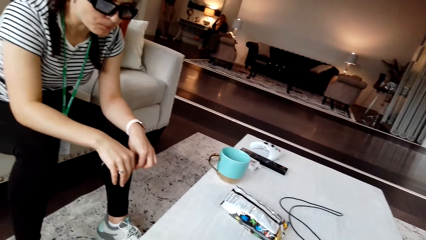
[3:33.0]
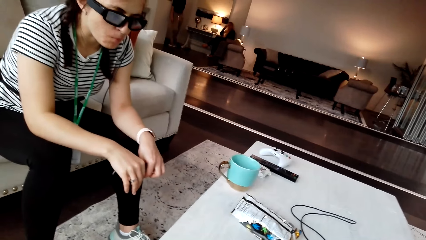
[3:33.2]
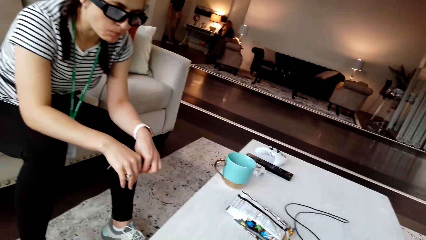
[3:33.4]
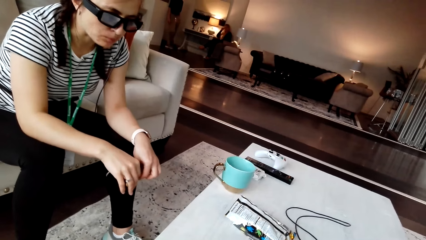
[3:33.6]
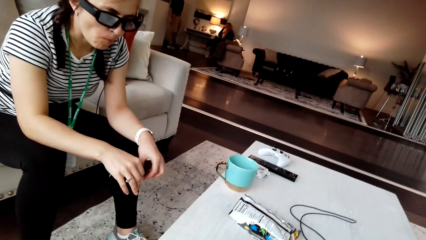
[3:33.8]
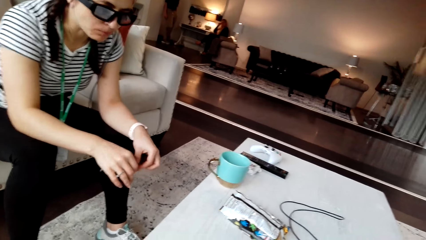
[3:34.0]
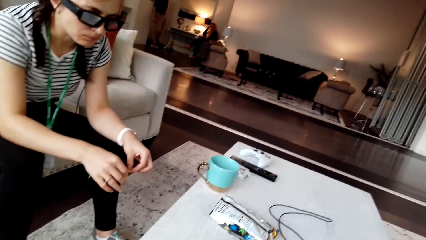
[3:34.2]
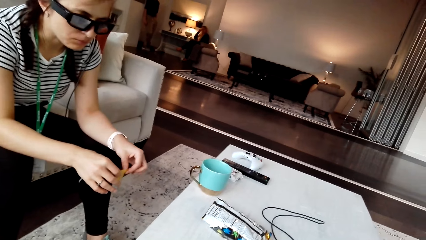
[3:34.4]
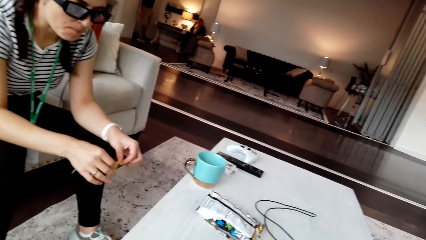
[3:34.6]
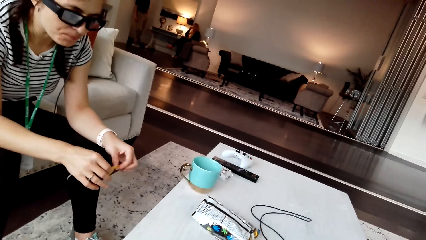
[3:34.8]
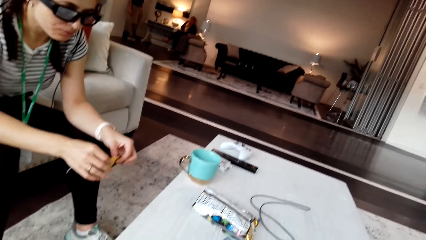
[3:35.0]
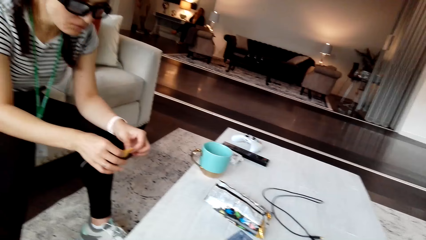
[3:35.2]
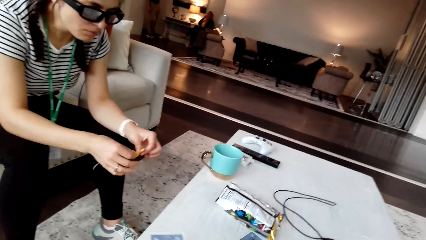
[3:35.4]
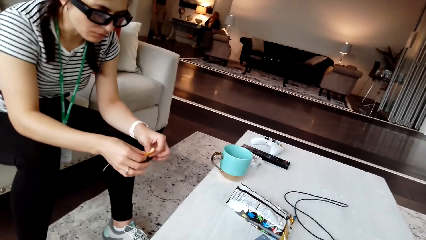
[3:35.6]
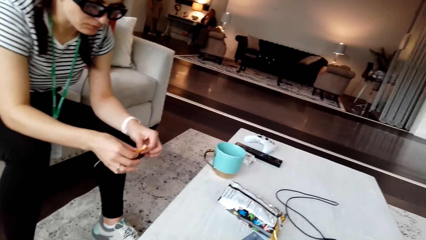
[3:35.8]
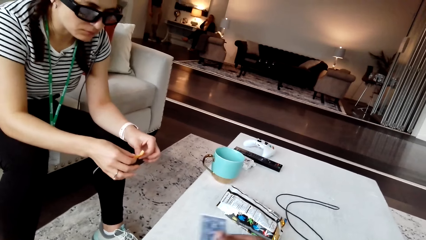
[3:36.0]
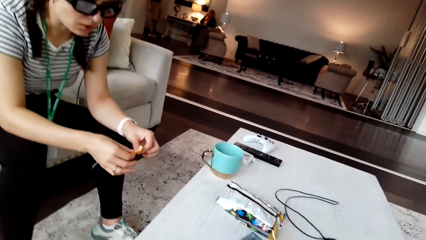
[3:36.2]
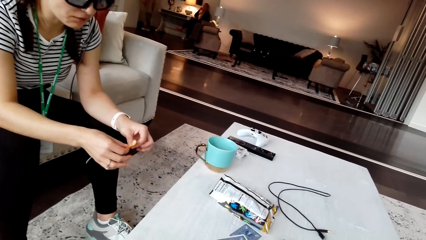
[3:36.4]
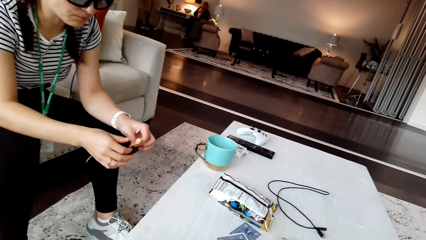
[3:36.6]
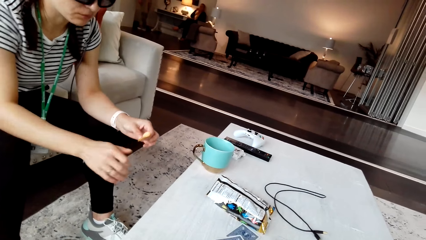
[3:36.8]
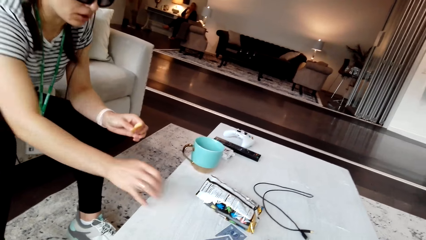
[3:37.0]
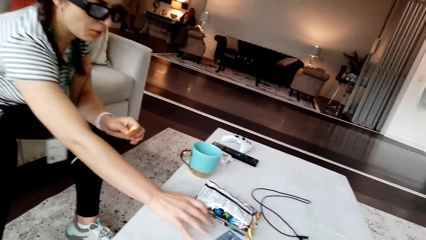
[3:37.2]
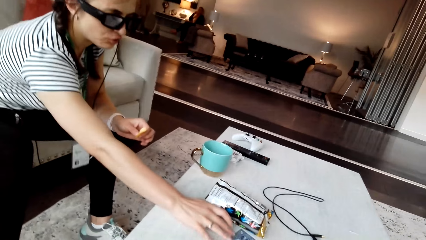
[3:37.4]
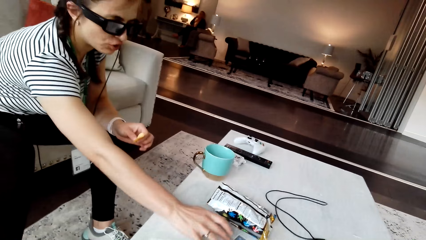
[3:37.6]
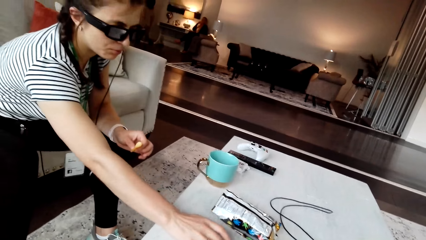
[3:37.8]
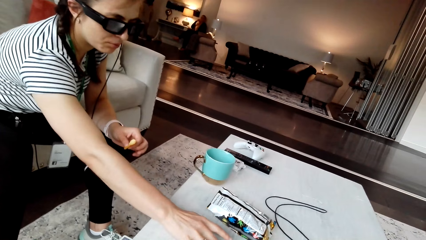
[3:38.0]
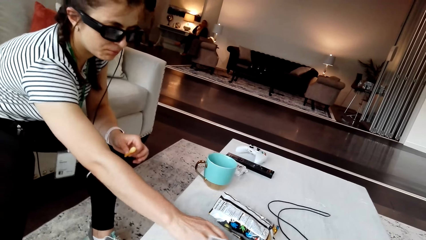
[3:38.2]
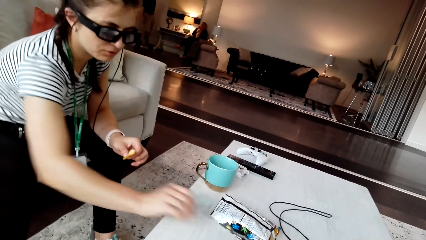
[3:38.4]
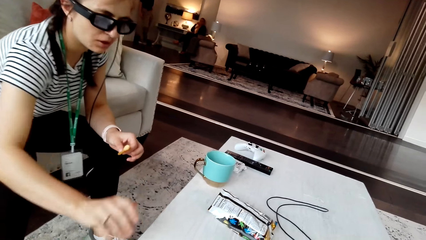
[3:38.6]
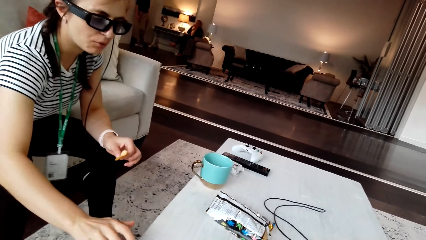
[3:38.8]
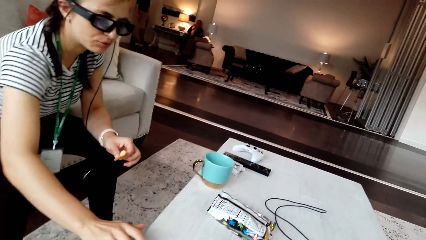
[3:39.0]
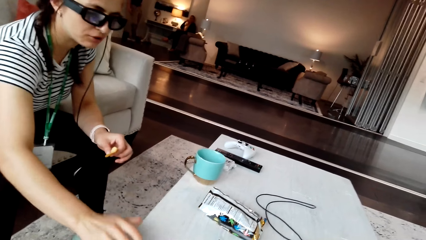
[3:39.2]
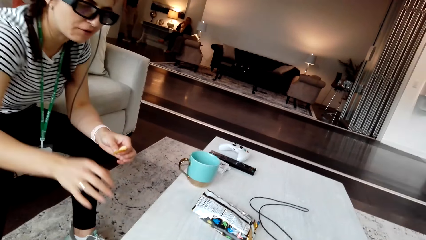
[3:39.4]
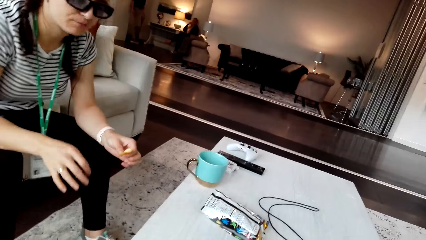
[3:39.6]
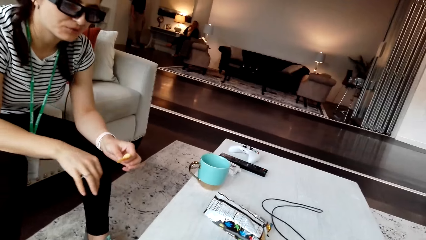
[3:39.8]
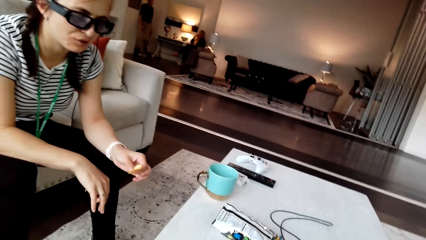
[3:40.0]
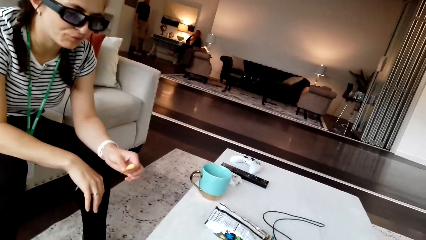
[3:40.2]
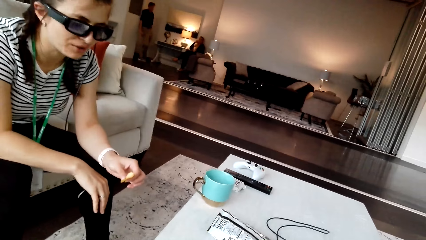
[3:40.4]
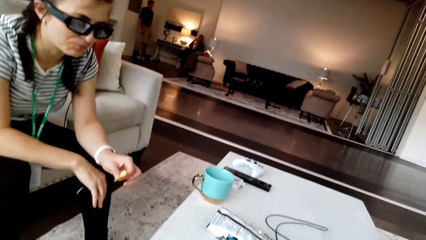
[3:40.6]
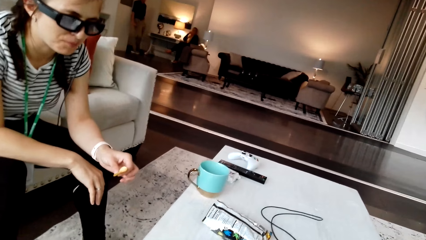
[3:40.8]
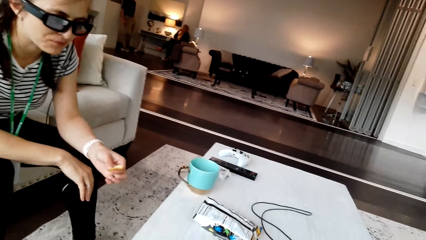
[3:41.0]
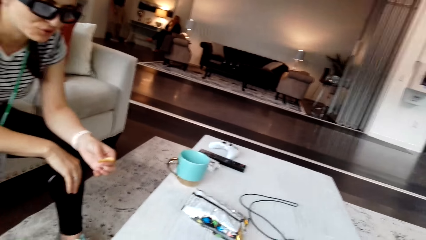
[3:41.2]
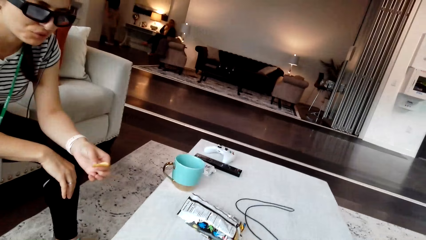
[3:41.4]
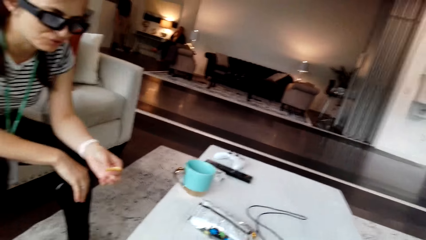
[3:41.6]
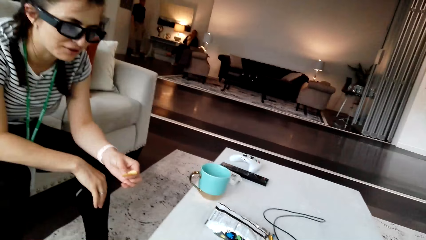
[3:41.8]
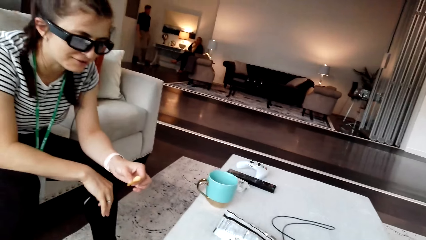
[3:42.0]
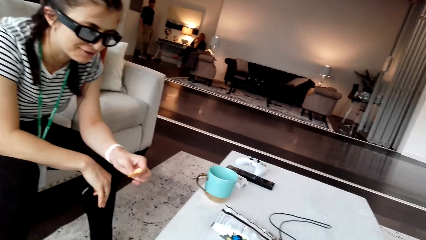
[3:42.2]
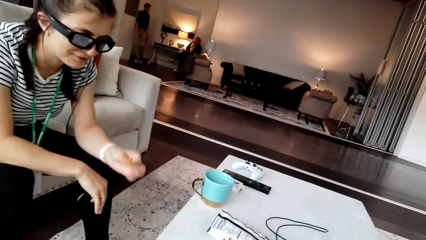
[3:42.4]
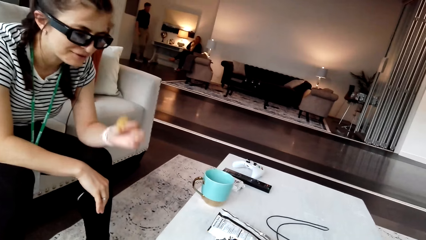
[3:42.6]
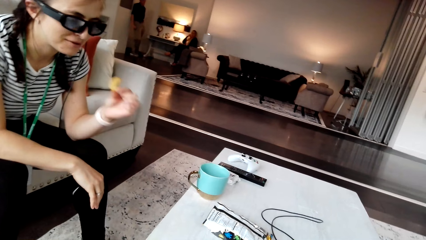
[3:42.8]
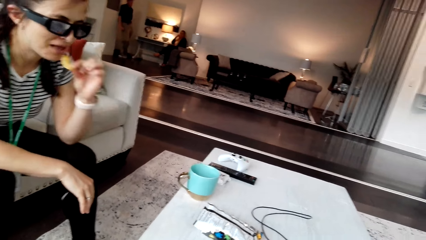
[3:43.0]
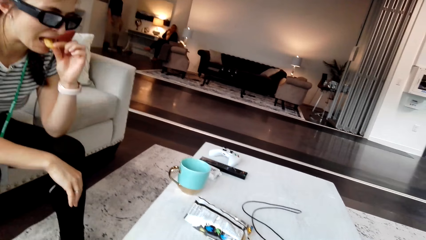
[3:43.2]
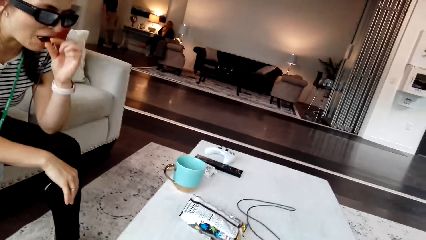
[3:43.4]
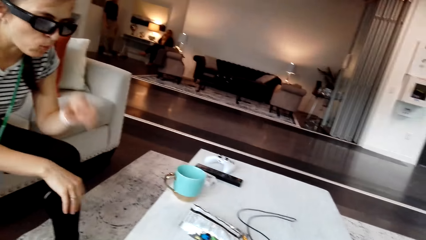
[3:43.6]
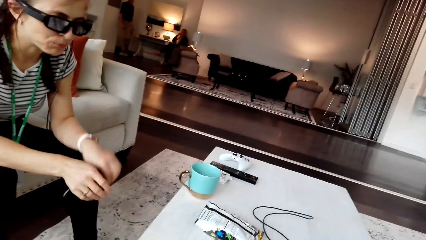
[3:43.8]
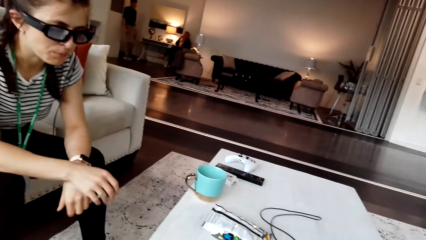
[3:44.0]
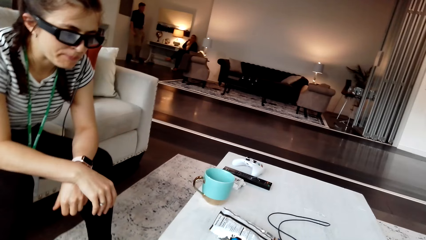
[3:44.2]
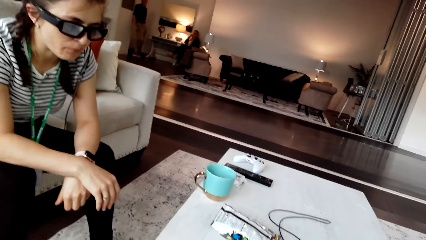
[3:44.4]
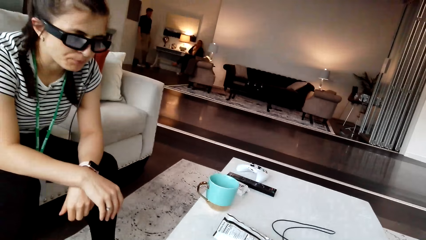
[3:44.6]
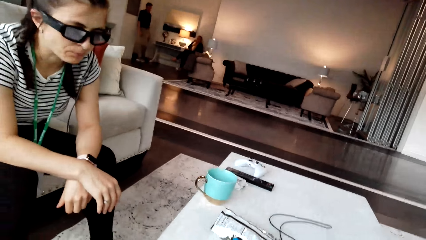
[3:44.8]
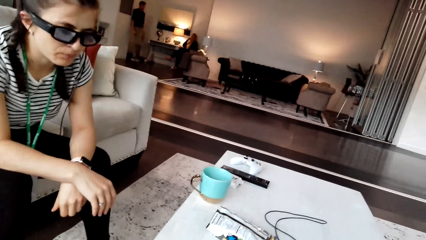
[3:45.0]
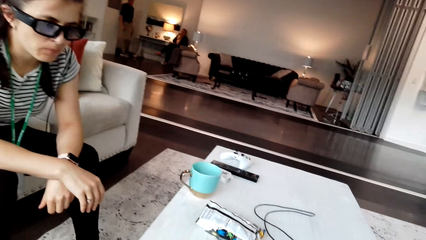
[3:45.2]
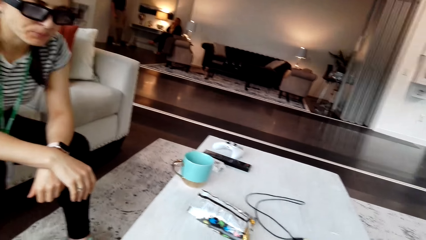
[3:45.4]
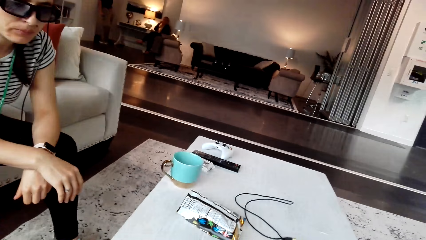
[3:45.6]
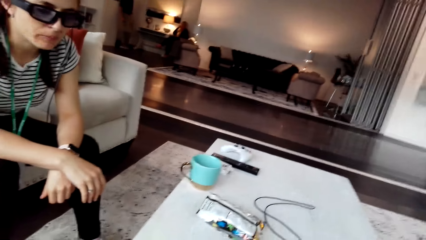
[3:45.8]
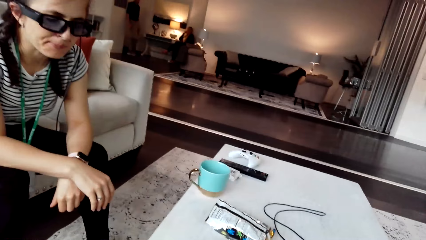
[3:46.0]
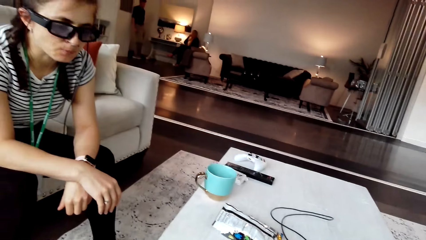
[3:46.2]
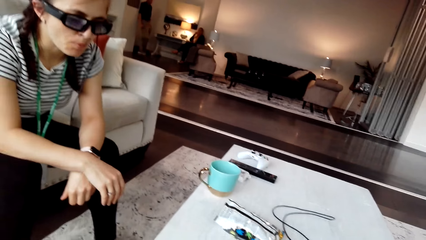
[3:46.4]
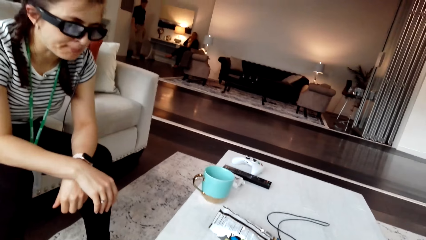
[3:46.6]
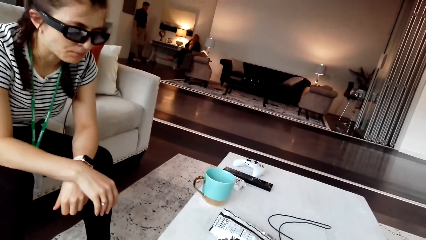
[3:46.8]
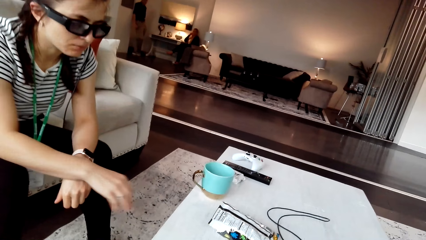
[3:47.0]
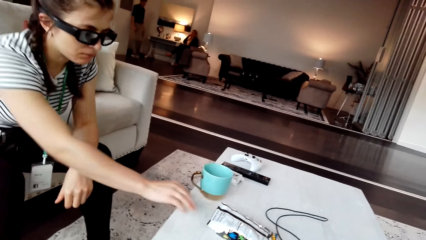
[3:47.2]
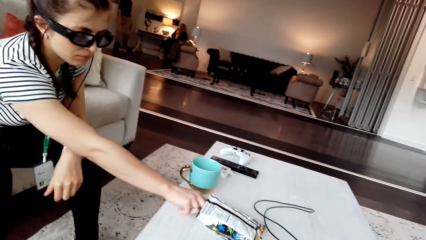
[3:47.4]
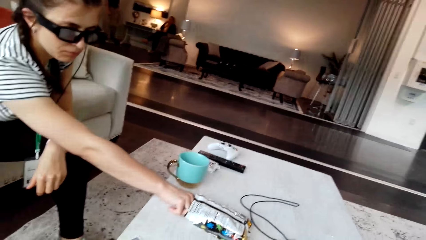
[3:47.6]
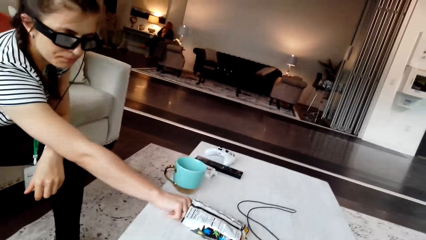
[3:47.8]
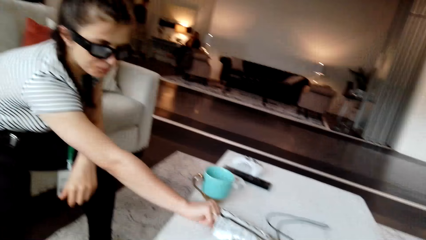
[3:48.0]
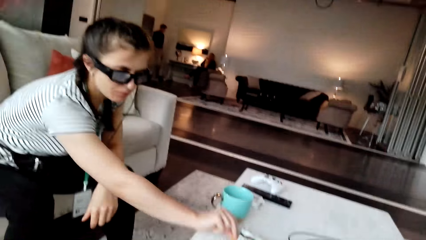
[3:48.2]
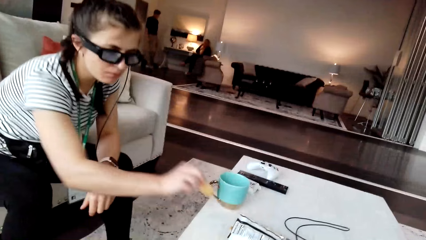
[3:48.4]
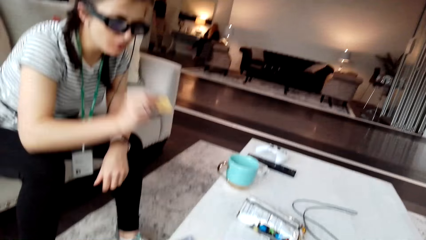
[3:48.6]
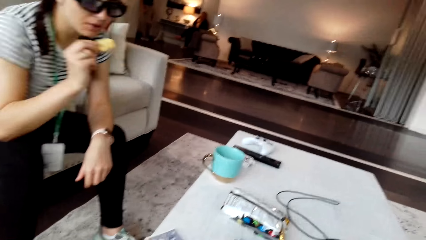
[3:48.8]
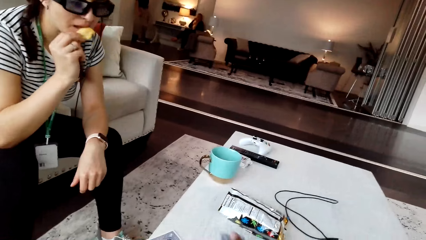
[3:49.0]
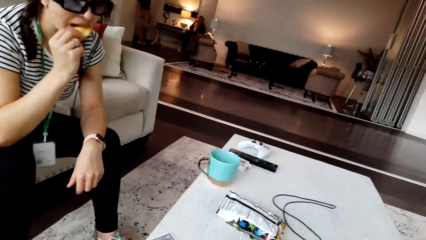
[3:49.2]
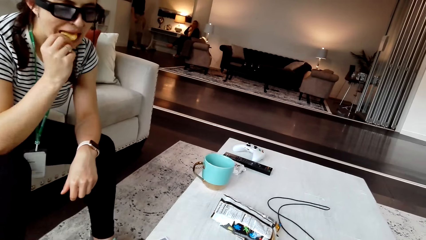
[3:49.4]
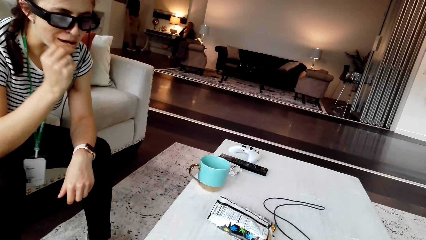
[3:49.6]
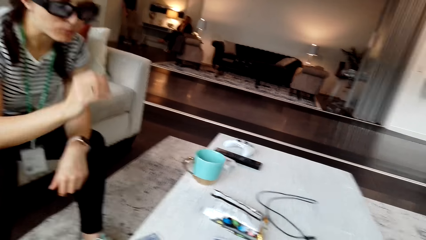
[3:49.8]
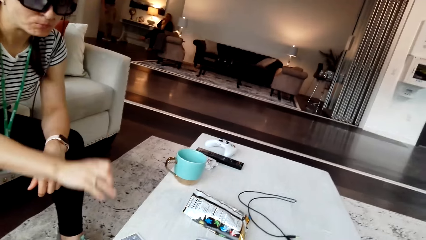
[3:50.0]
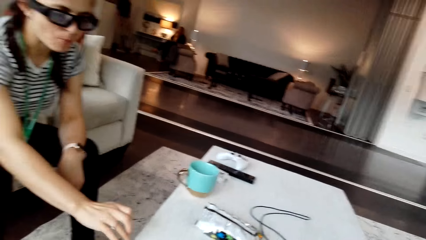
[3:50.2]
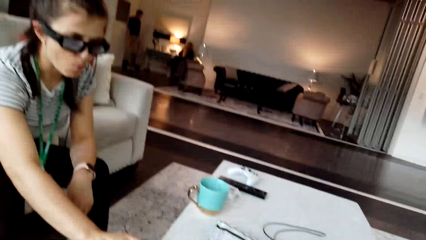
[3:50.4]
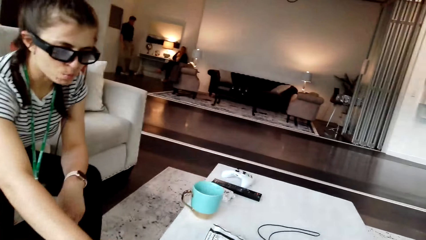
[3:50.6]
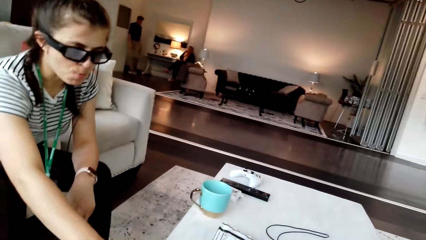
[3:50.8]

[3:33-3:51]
The camera wearer touches the cards. A woman moves the cards on the table and touches something. The camera wearer converses with the woman. The woman eats the crisps. The camera wearer converses with the woman. The woman takes the crisps and eats the crisps. The camera wearer moves the card on the table. They converse with the woman.
